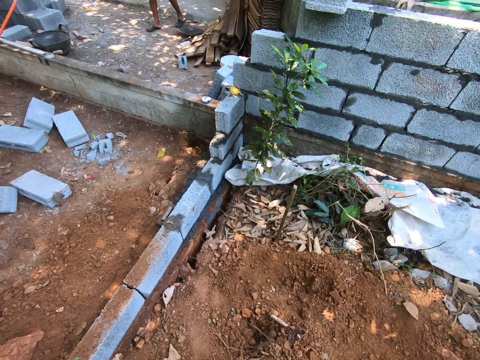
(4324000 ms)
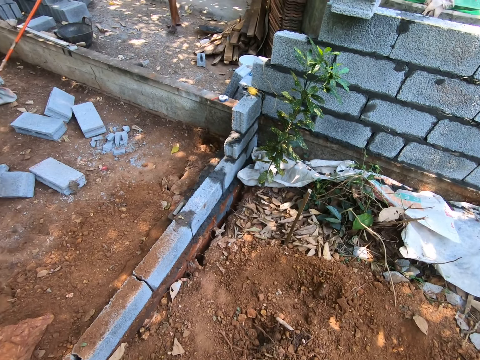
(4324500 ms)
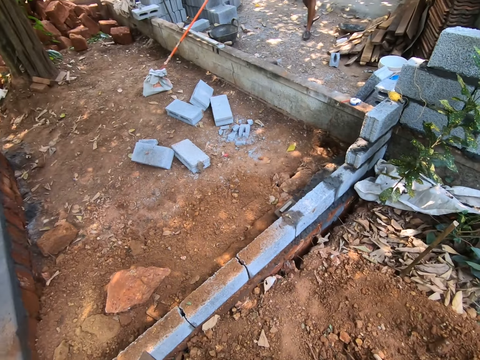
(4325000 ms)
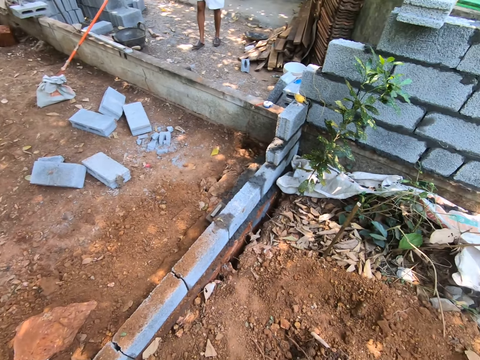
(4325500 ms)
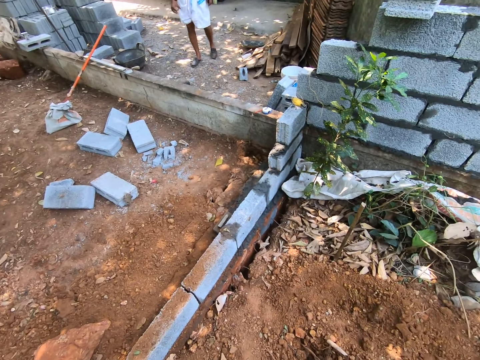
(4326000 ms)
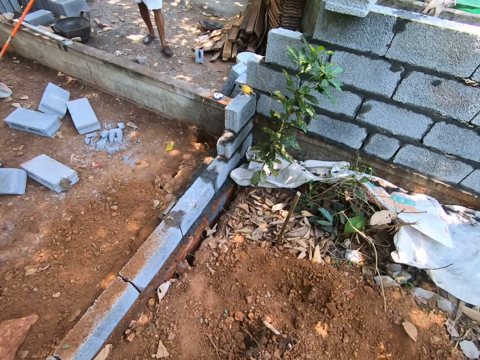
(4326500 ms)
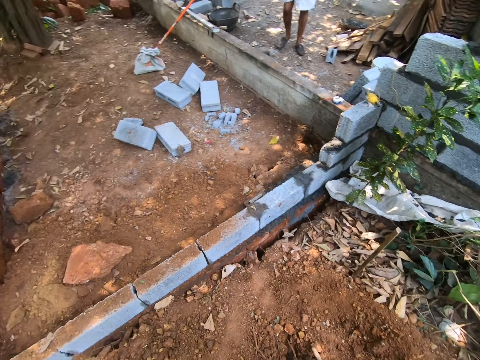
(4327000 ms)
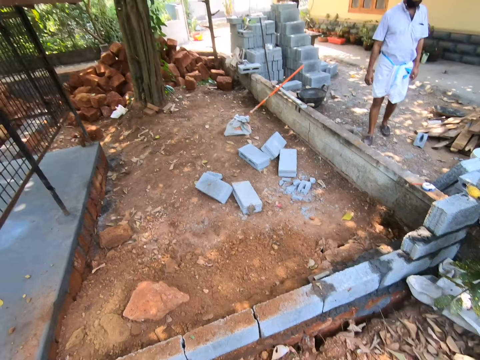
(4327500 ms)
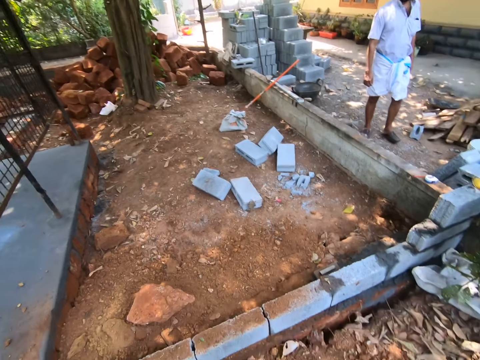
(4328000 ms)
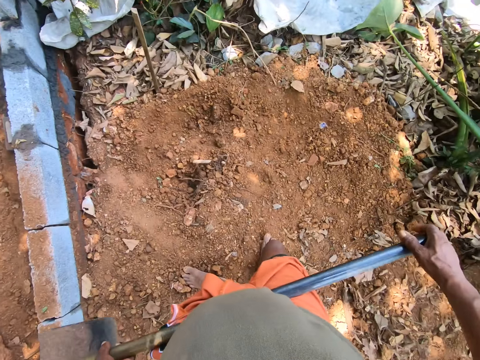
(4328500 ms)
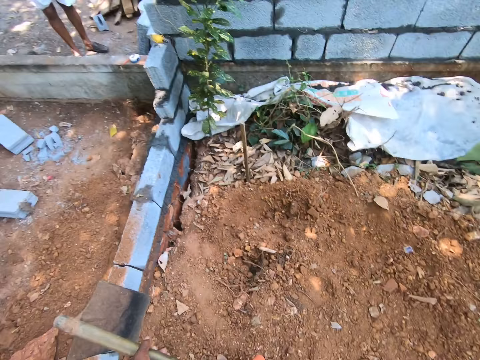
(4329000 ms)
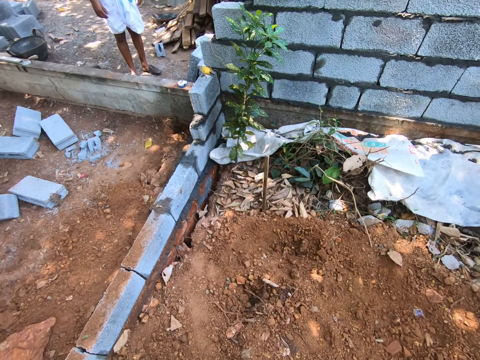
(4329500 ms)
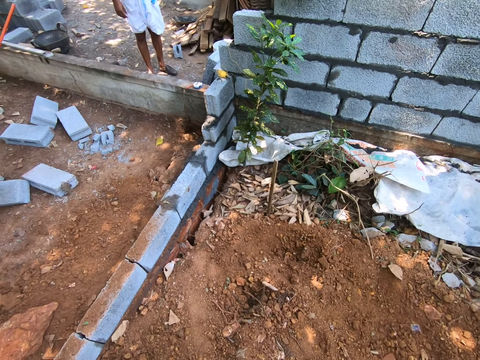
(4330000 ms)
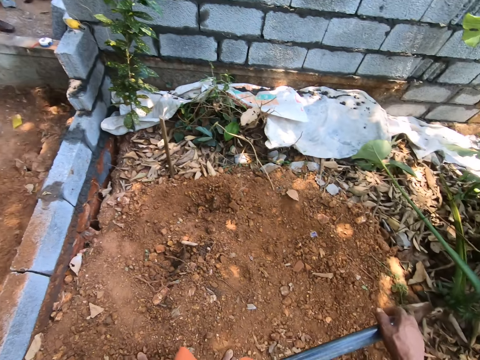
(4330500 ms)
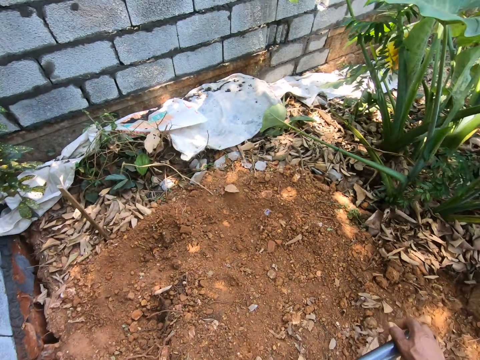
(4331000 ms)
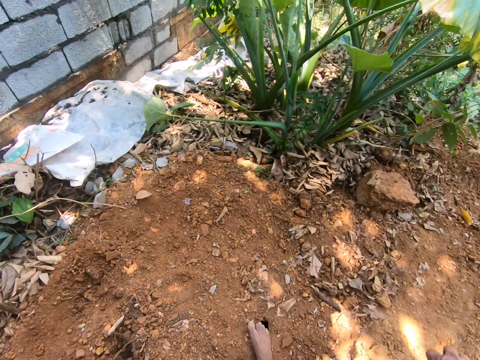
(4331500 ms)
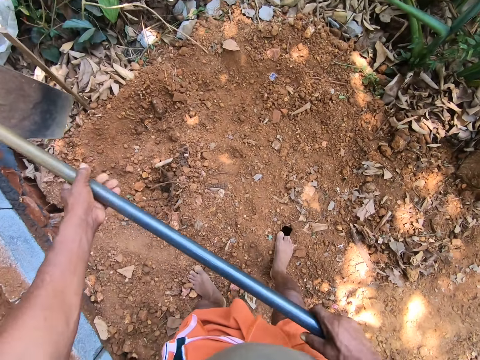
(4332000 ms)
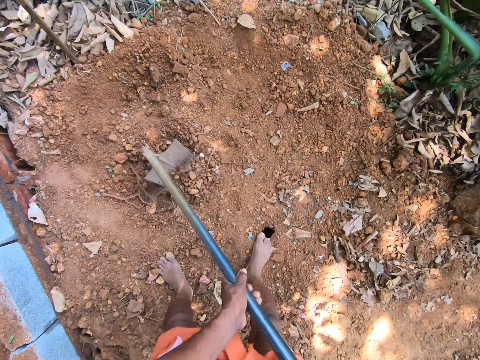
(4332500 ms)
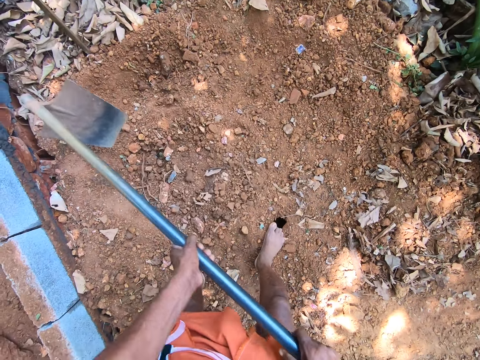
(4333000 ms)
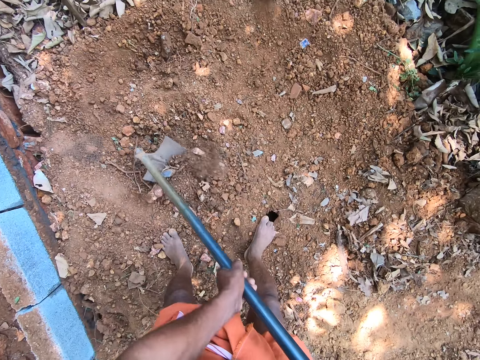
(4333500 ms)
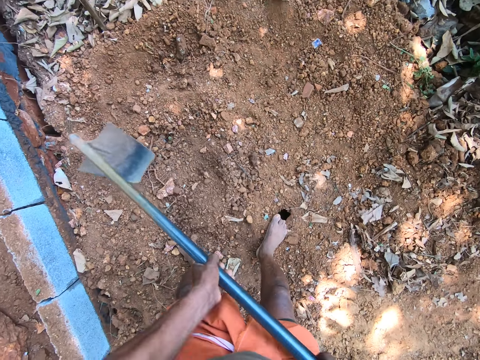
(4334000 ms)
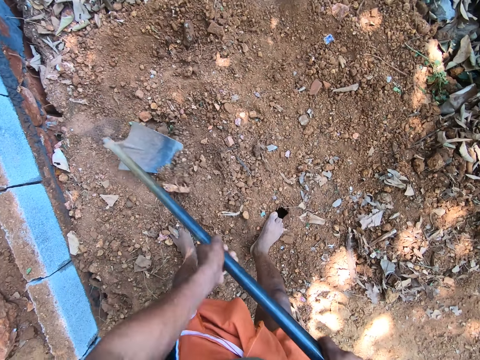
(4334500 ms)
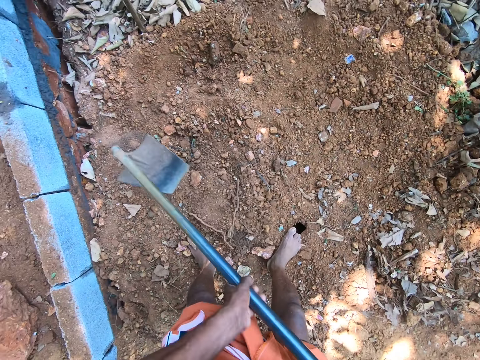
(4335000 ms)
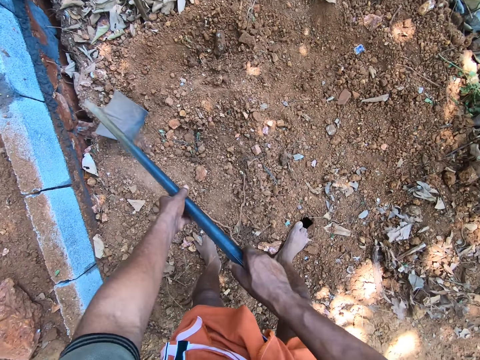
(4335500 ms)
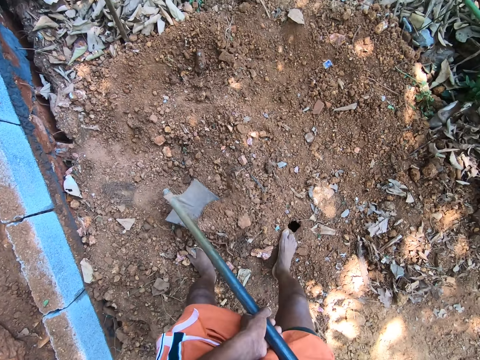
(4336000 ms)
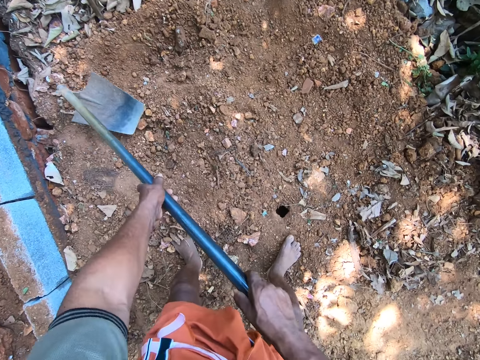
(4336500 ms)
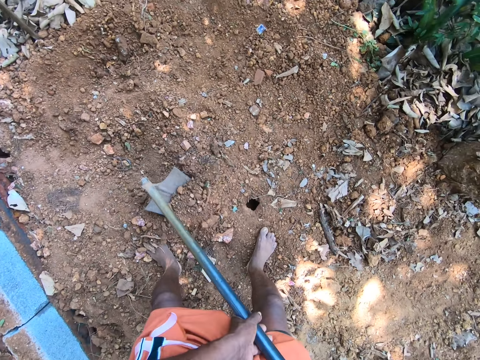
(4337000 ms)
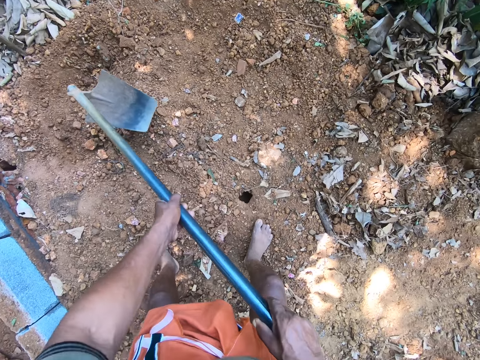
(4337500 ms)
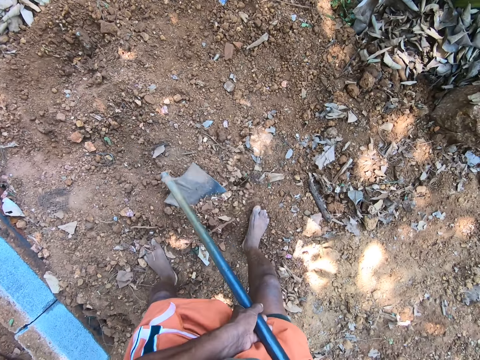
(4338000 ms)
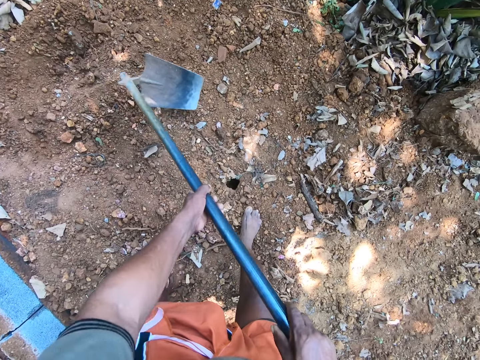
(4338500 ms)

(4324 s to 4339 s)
The camera wearer digs with the hoe. They clear the land with the shovel with both hands.

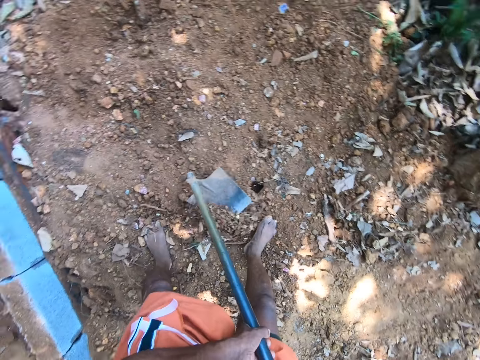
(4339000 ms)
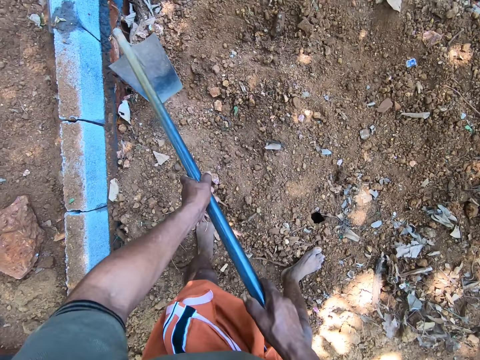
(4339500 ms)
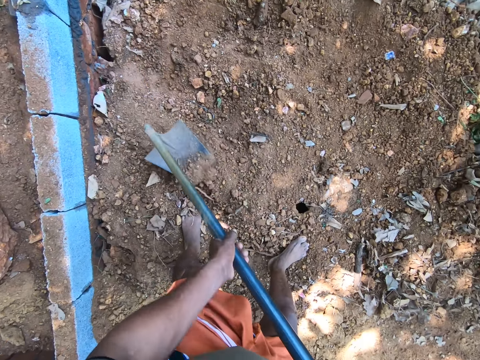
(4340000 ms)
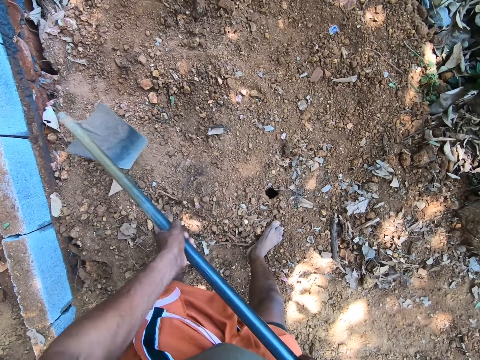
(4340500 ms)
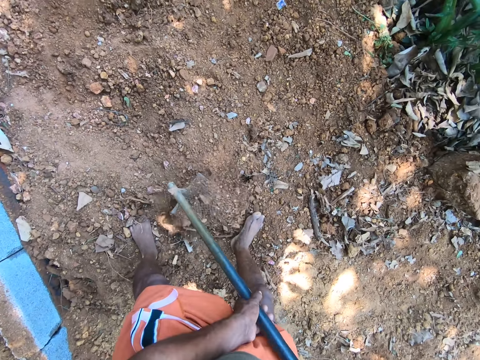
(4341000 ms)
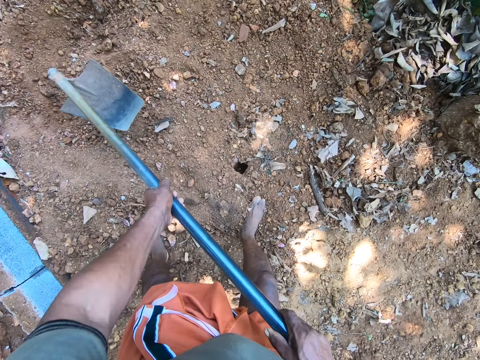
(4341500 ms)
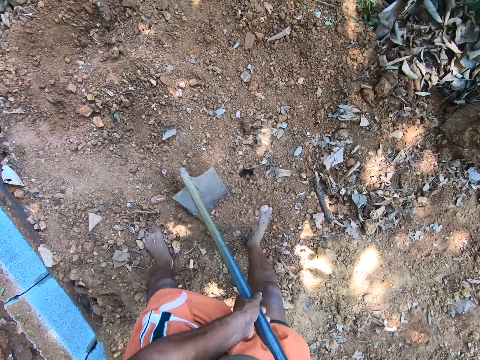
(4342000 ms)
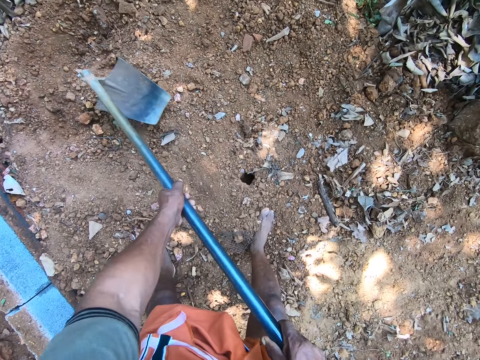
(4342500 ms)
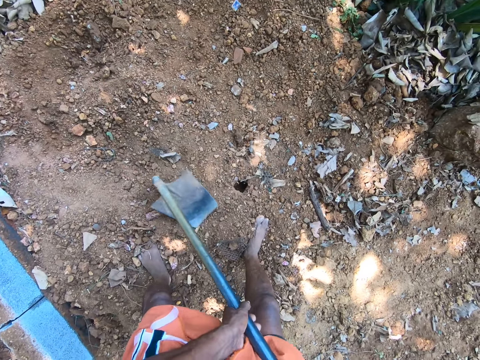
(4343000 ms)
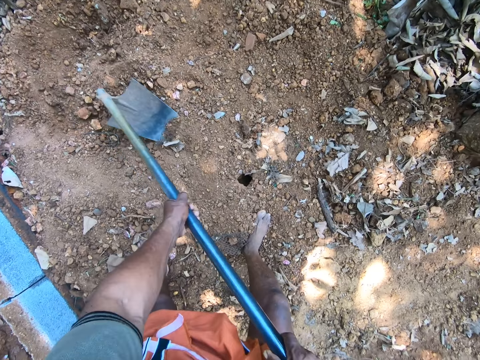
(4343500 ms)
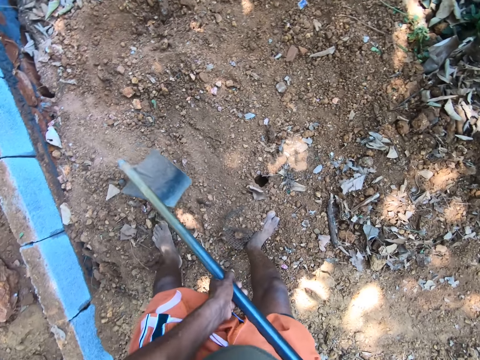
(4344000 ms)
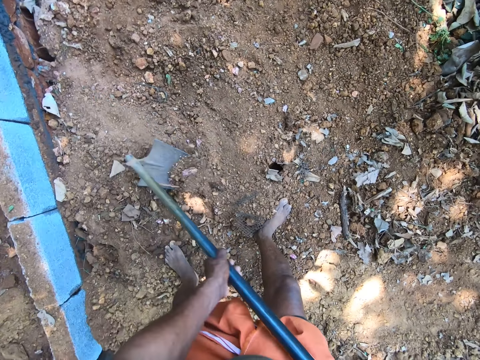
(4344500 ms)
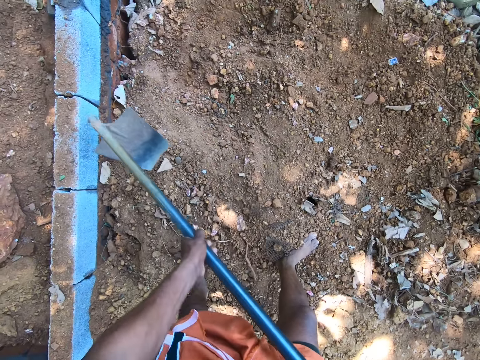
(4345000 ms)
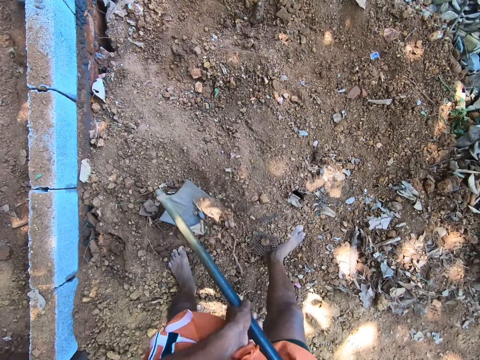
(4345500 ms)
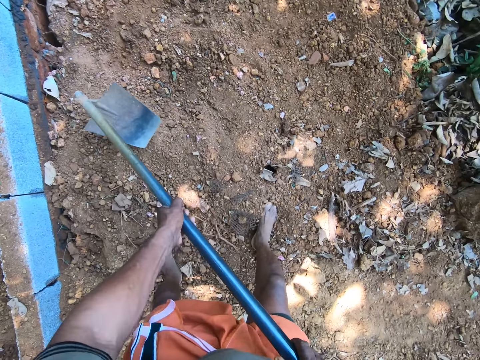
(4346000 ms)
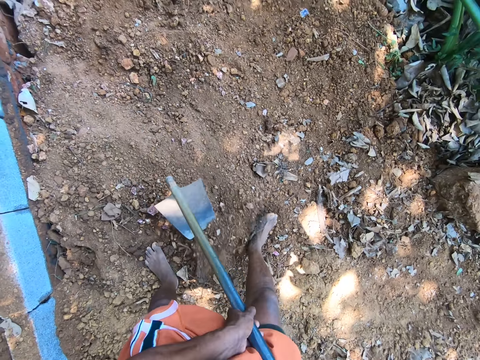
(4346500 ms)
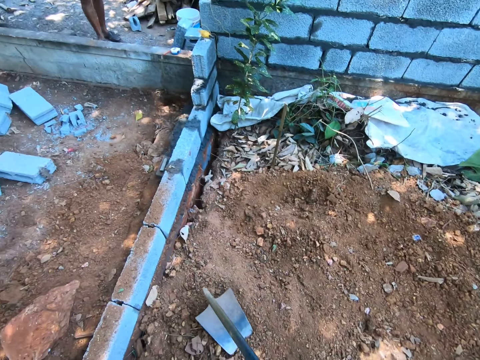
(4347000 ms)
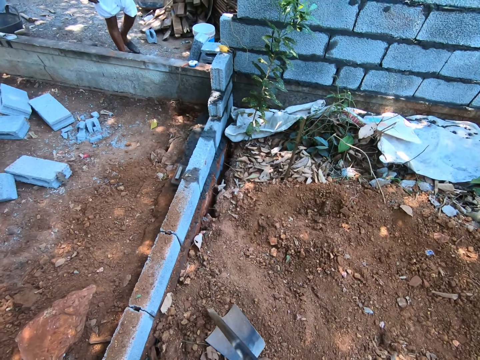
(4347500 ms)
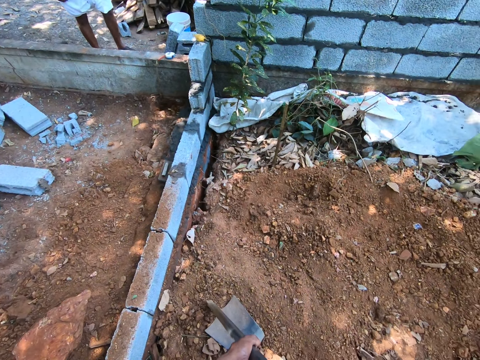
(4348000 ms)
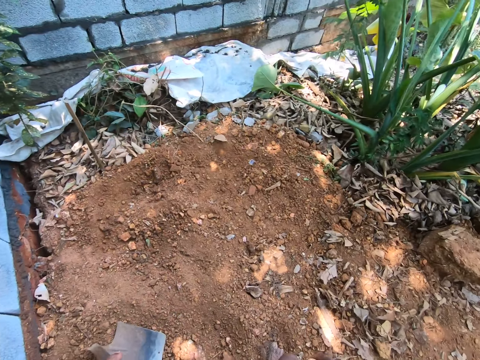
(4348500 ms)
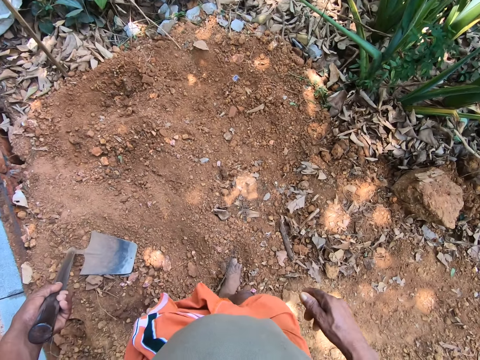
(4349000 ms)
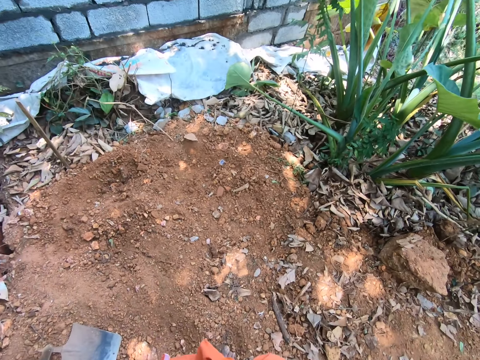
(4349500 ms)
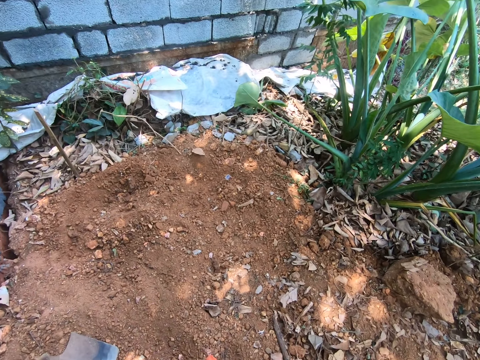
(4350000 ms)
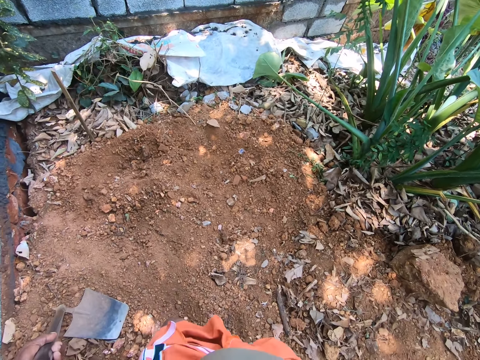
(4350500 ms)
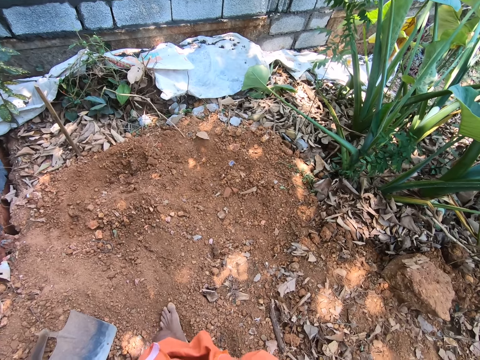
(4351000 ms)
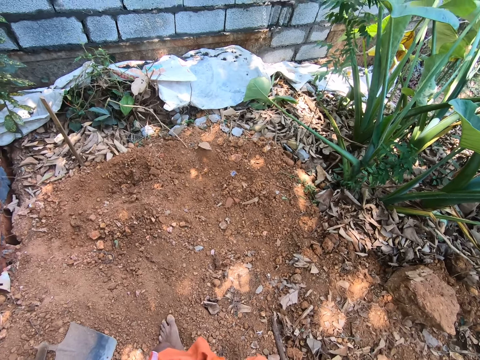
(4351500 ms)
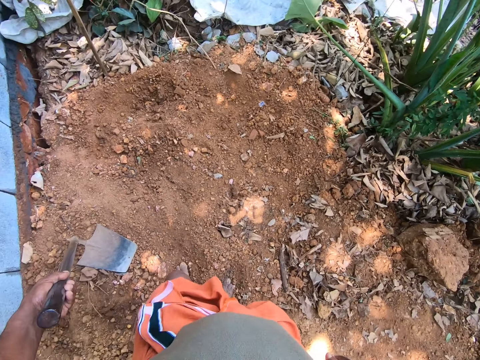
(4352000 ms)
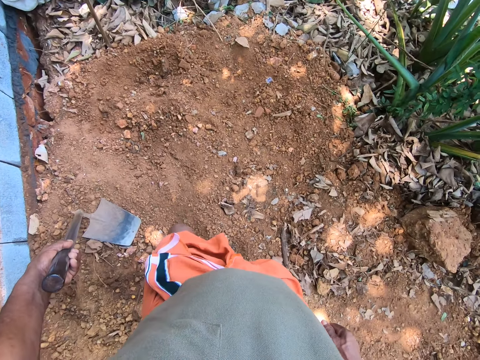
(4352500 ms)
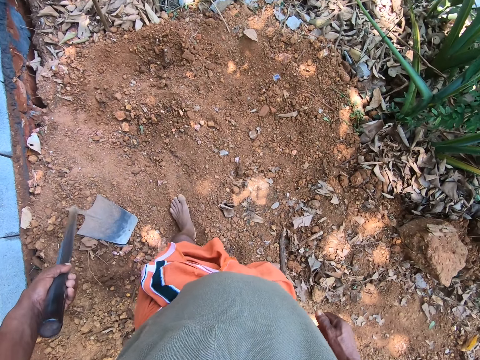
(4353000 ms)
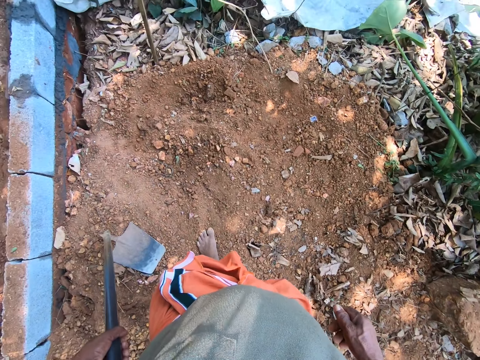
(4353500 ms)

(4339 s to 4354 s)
The camera wearer converses with a man.
